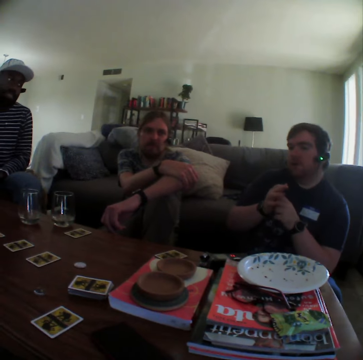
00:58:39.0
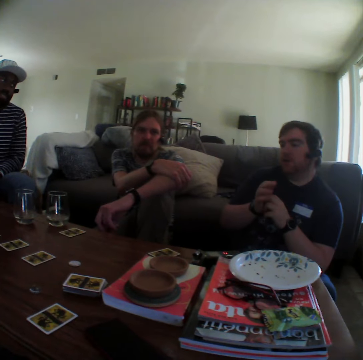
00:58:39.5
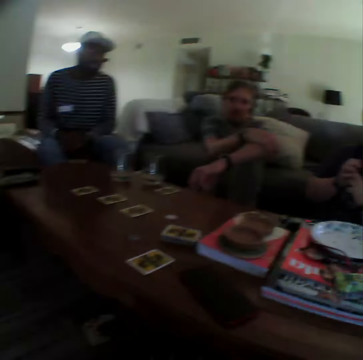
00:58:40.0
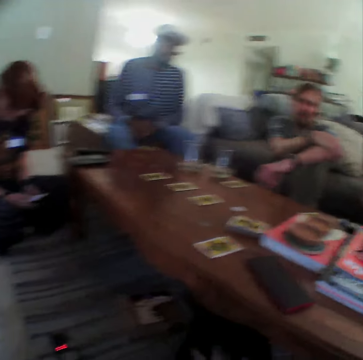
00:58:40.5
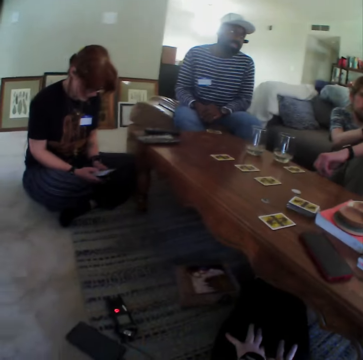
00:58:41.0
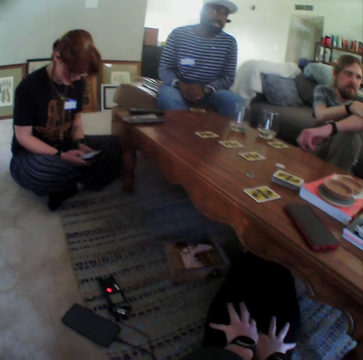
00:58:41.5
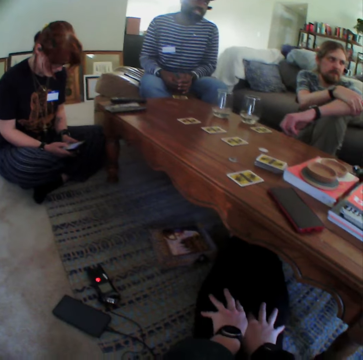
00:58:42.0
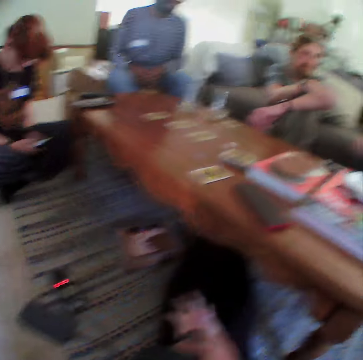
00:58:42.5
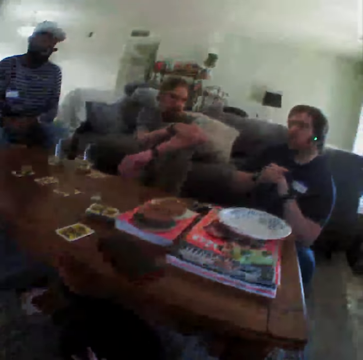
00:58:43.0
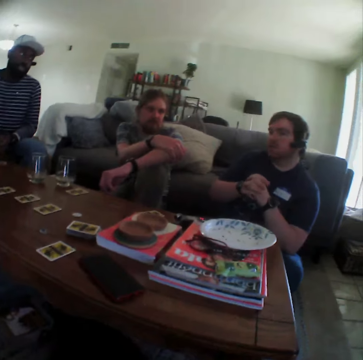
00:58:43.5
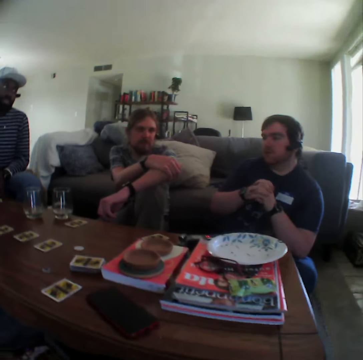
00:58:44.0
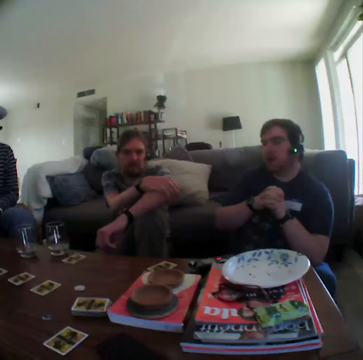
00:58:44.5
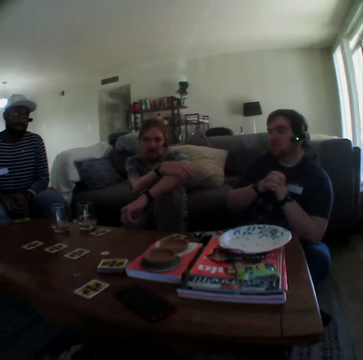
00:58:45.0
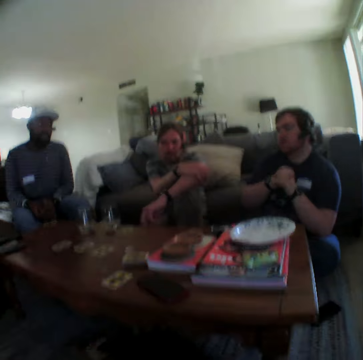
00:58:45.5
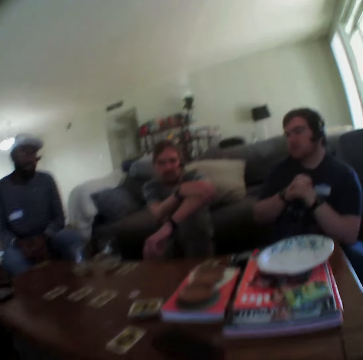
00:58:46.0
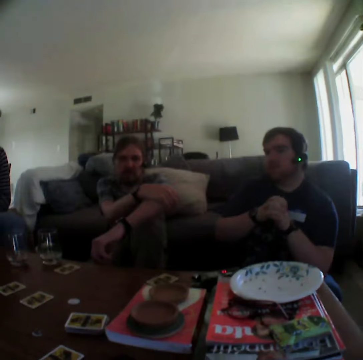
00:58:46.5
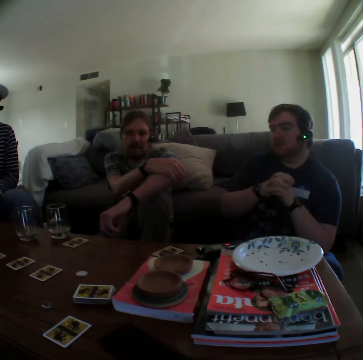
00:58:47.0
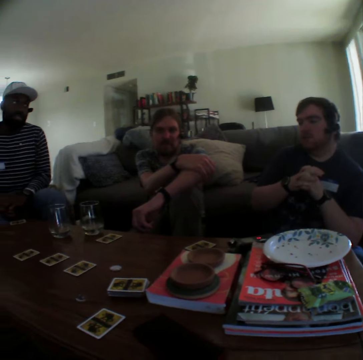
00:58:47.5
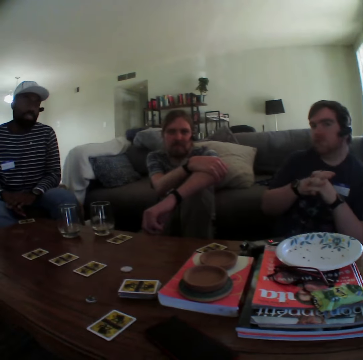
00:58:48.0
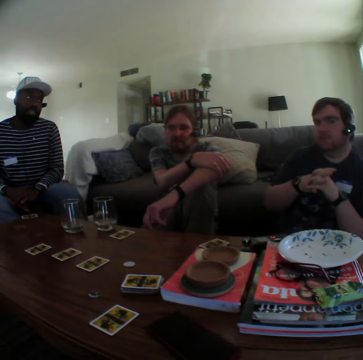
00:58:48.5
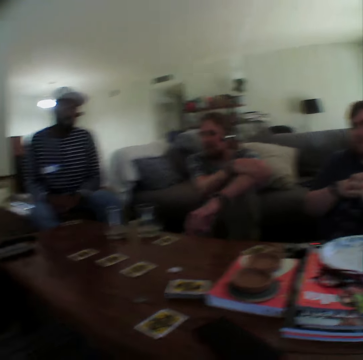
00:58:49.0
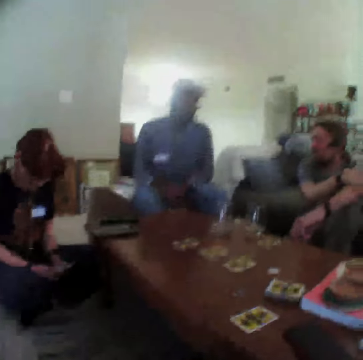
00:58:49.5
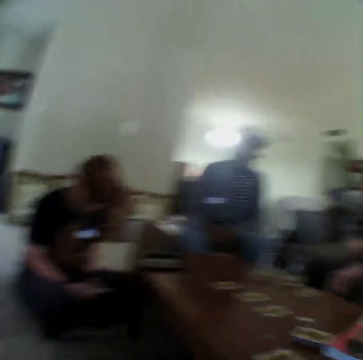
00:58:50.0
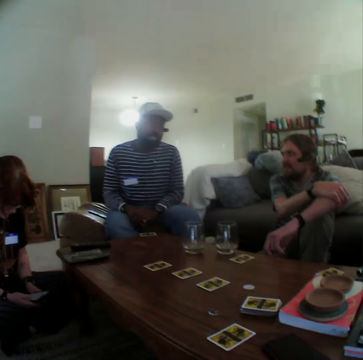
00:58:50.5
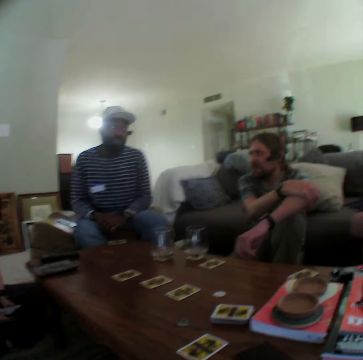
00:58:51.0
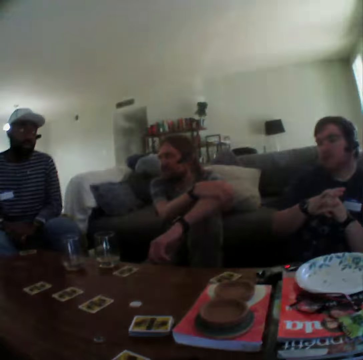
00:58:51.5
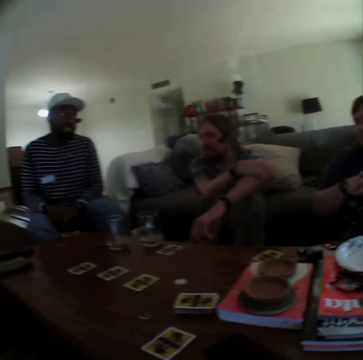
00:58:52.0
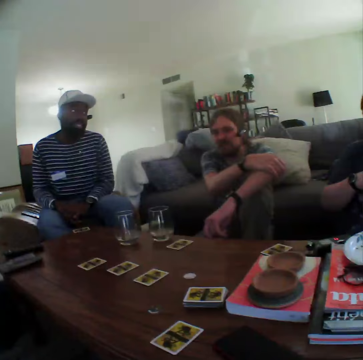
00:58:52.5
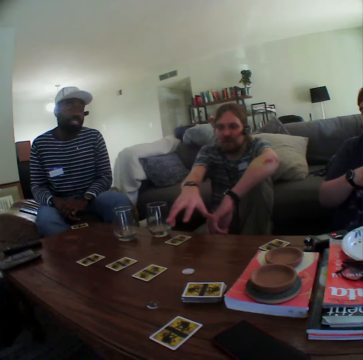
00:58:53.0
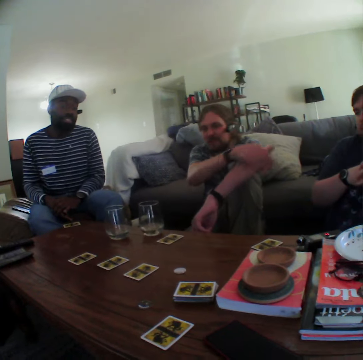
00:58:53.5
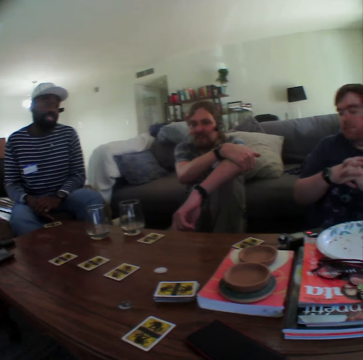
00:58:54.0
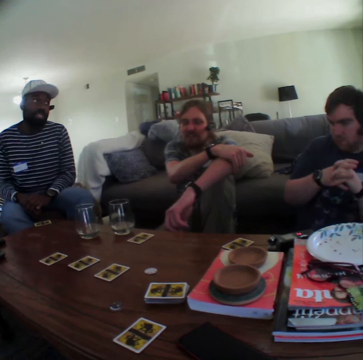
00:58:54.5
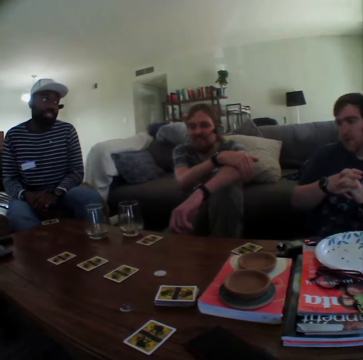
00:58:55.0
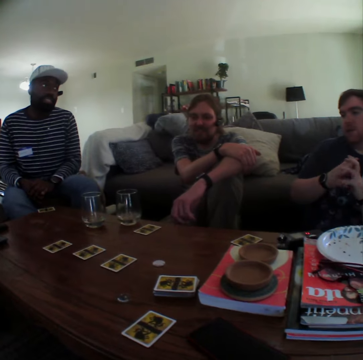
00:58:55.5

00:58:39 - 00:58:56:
A man talks. Another man speaks with gestures.

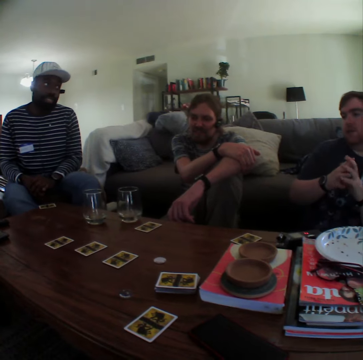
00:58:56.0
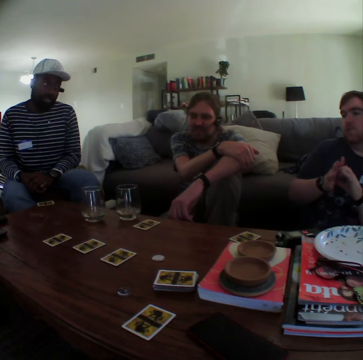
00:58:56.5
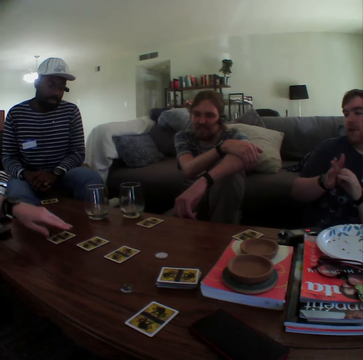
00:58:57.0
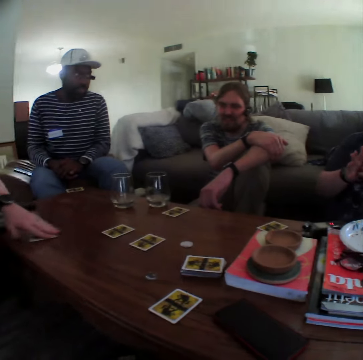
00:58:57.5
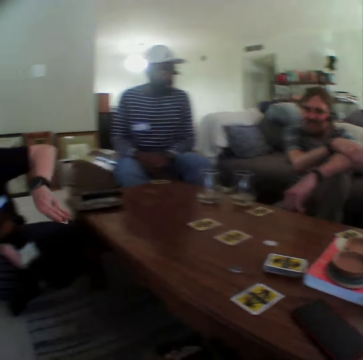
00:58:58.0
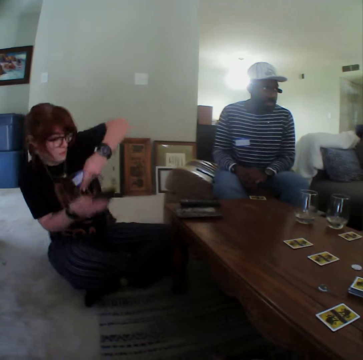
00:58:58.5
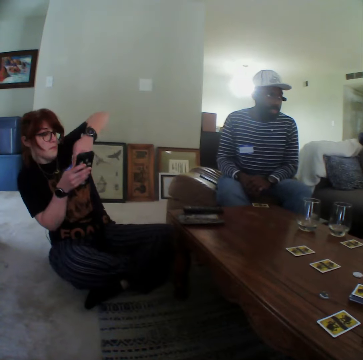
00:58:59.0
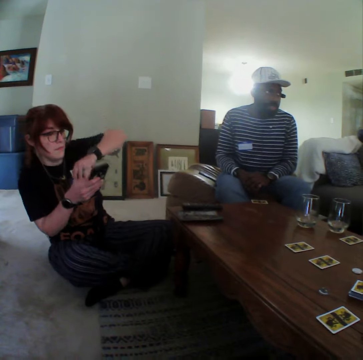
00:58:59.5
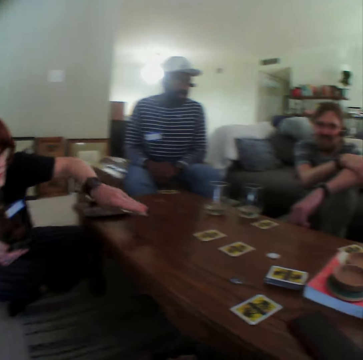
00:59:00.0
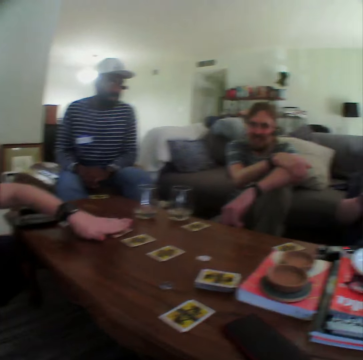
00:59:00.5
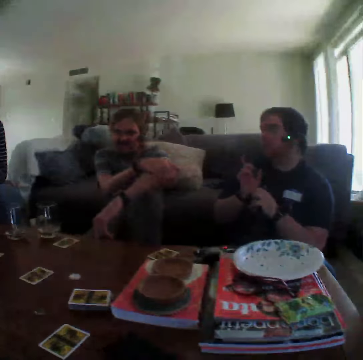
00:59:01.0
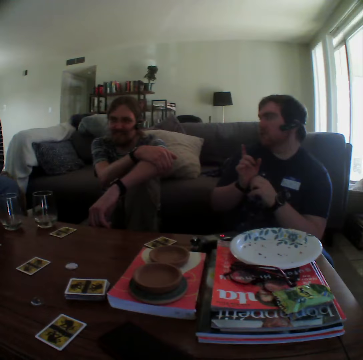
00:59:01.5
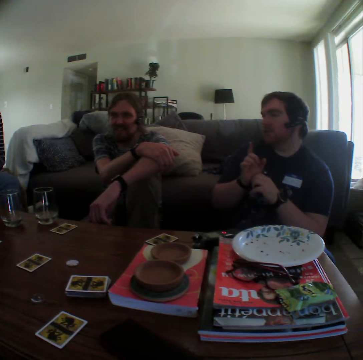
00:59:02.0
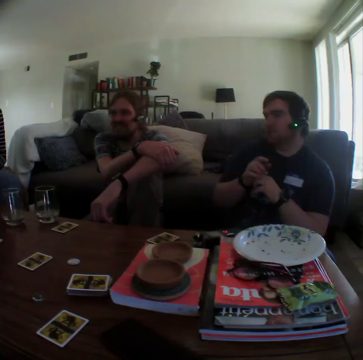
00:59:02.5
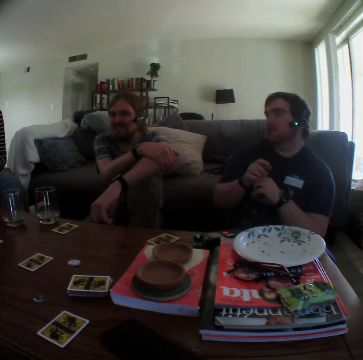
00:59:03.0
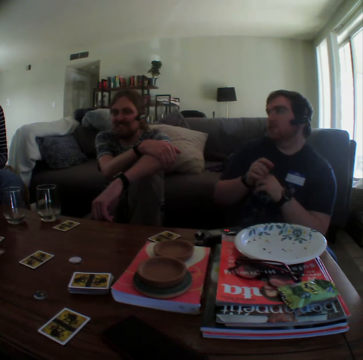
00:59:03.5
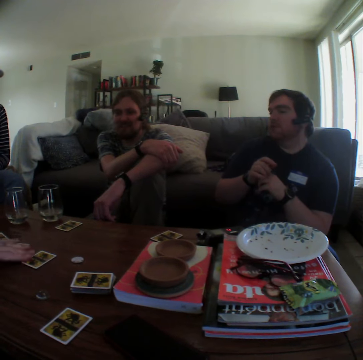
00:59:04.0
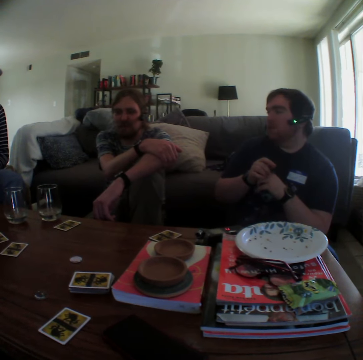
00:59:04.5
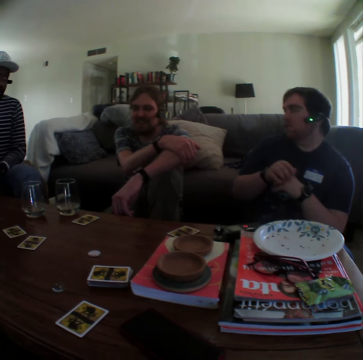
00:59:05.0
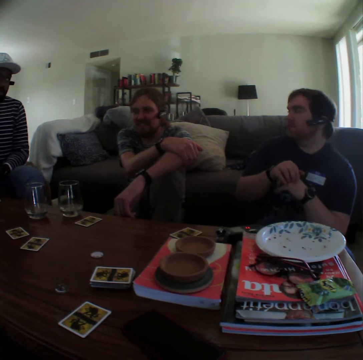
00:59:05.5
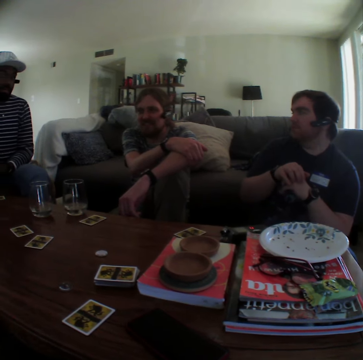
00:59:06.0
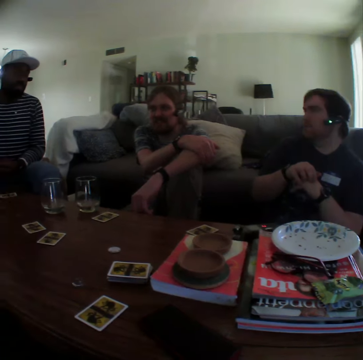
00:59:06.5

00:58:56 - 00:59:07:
A lady picks a playing card from the table. The lady looks at the playing card. The lady puts the playing card on the table. A man speaks with gestures. The lady picks another card.

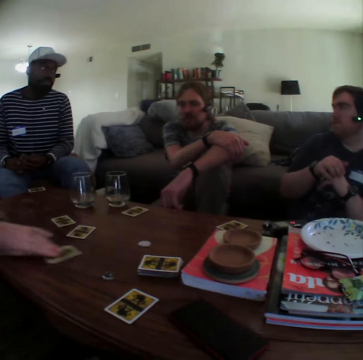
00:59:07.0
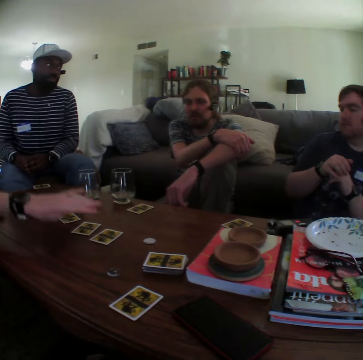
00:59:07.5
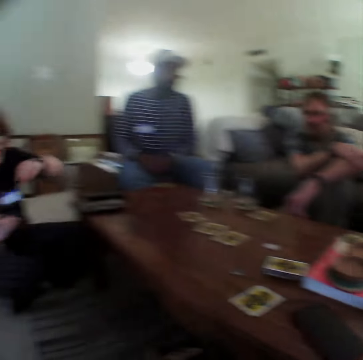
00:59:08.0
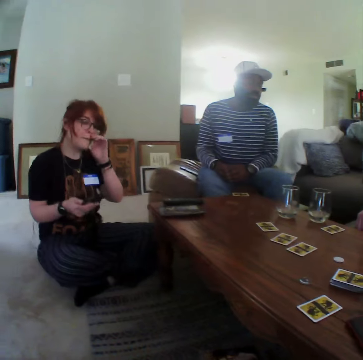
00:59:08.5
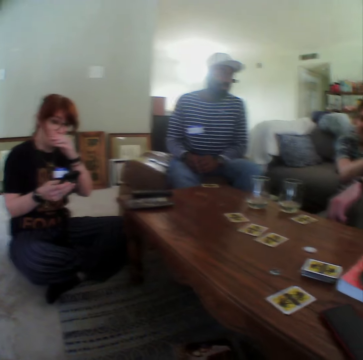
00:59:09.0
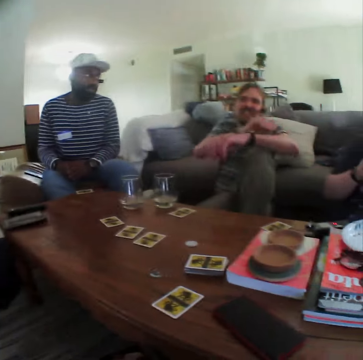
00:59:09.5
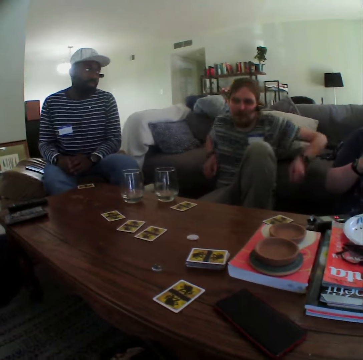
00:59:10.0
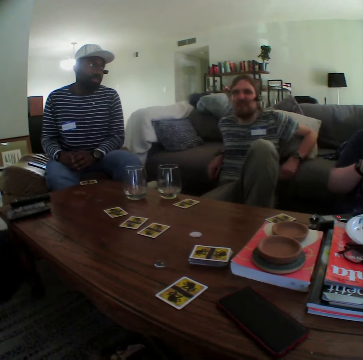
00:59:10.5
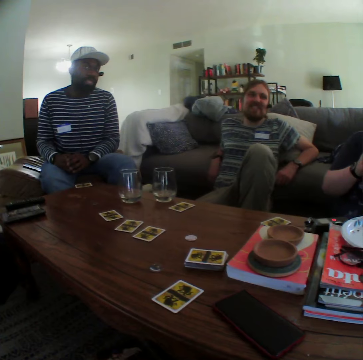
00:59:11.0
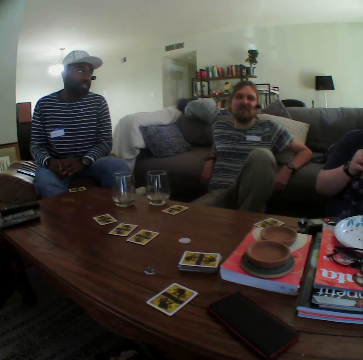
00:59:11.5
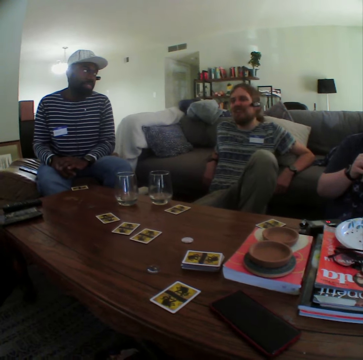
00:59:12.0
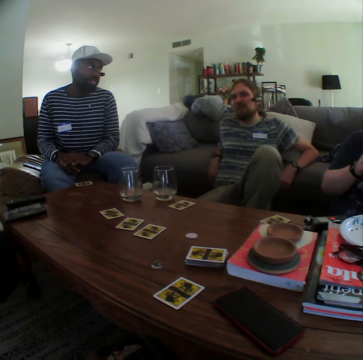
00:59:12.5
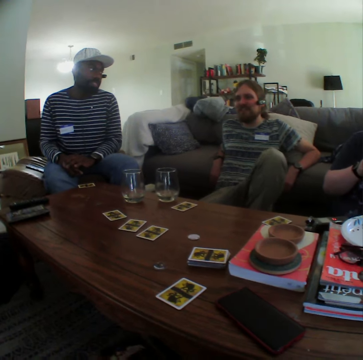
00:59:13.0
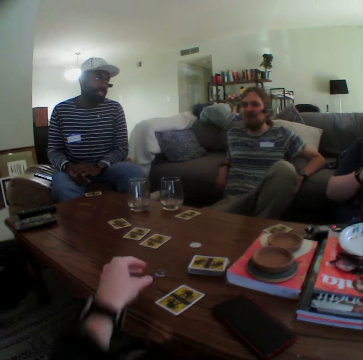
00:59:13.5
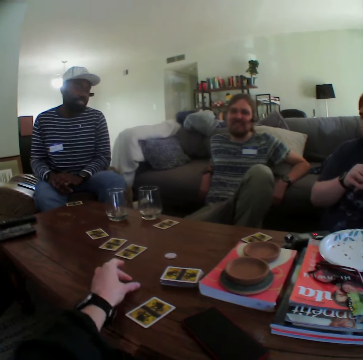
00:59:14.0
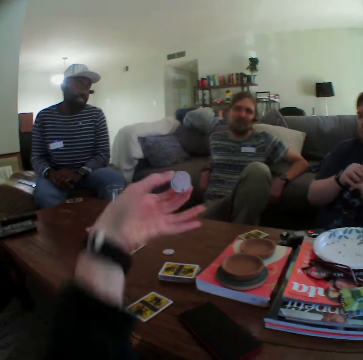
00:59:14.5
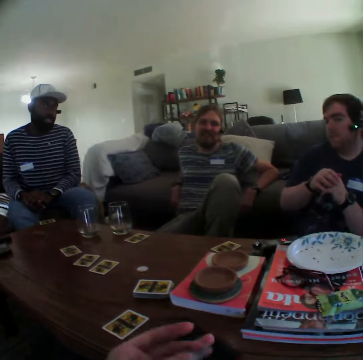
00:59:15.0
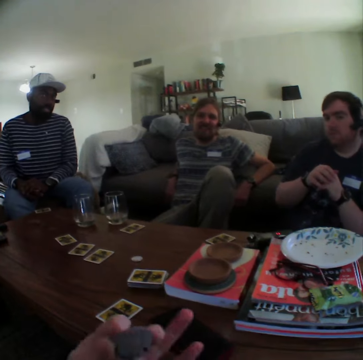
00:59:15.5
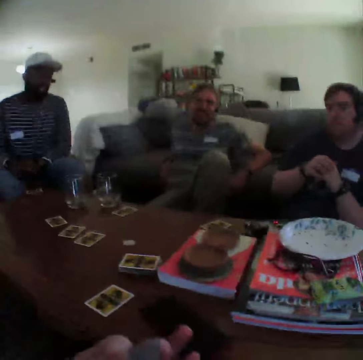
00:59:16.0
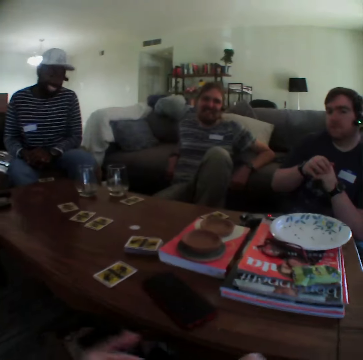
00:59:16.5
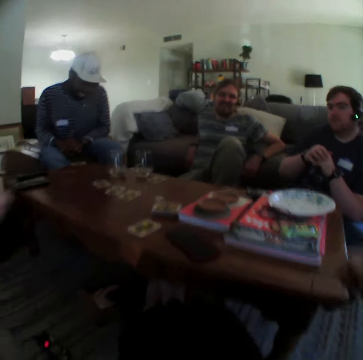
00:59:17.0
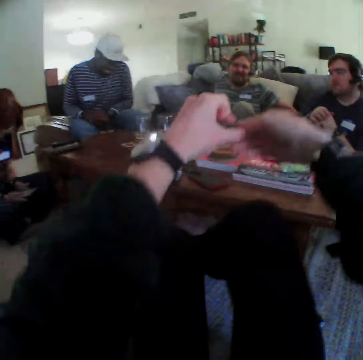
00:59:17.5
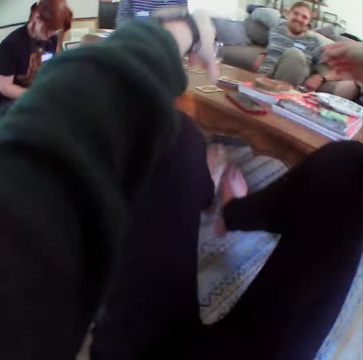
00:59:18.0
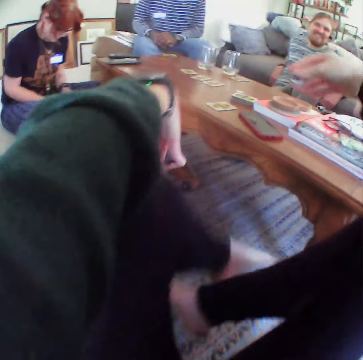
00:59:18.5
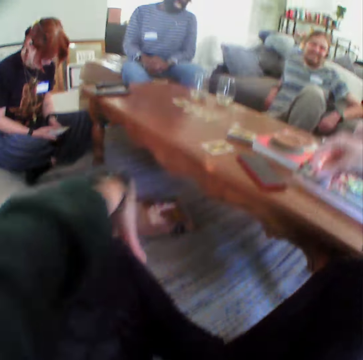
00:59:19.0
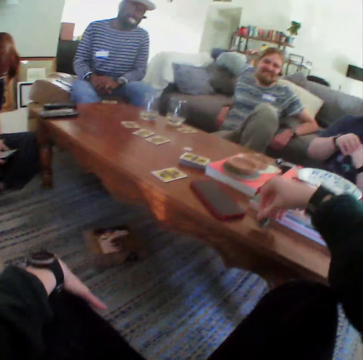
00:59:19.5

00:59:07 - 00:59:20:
A lady drags the playing card on the table. The lady rubs her nose. A man talks. Another man places his arms on the couch. The camera wearer picks a poker chip on the table. They cross their legs.
